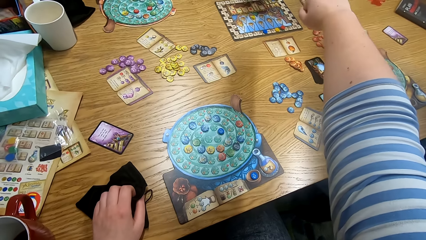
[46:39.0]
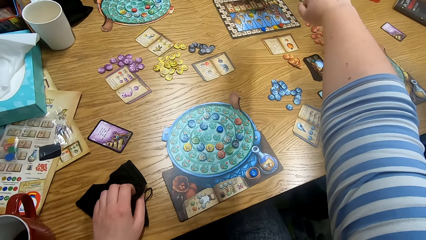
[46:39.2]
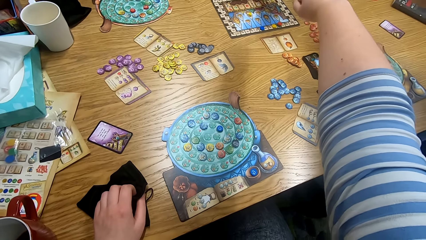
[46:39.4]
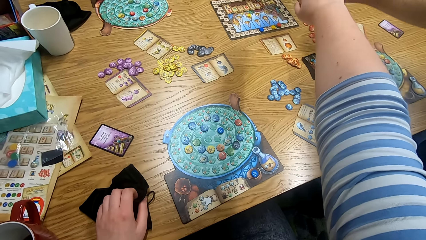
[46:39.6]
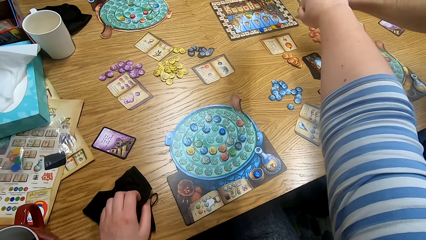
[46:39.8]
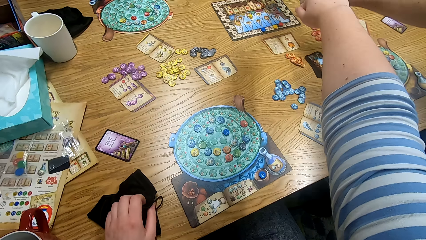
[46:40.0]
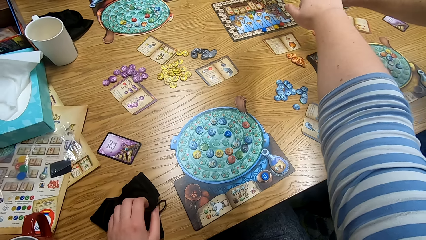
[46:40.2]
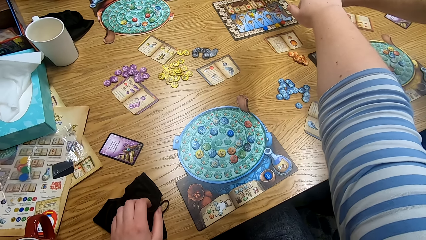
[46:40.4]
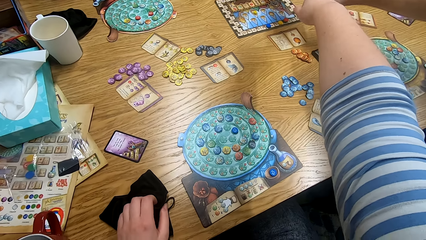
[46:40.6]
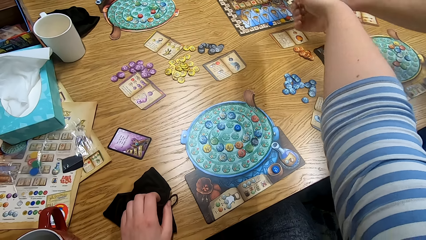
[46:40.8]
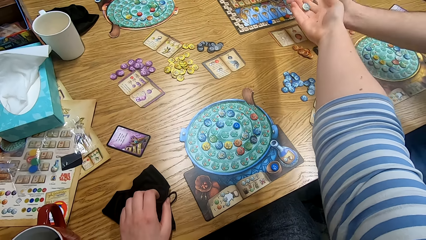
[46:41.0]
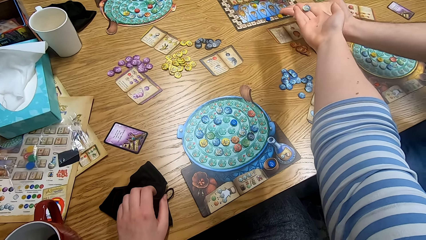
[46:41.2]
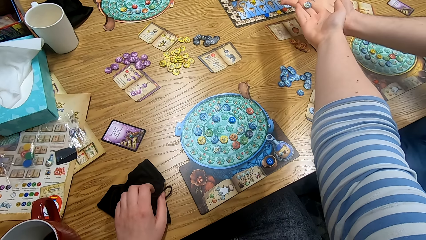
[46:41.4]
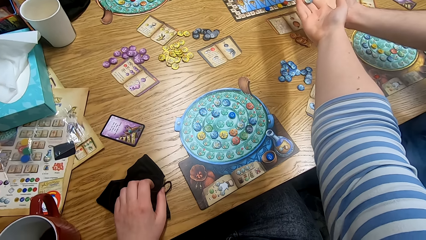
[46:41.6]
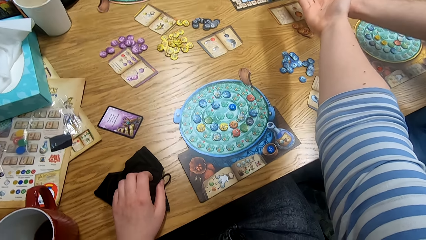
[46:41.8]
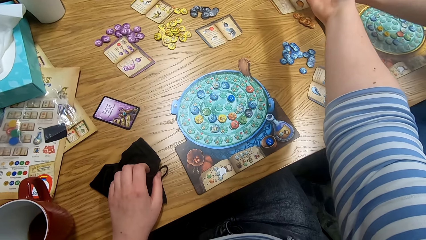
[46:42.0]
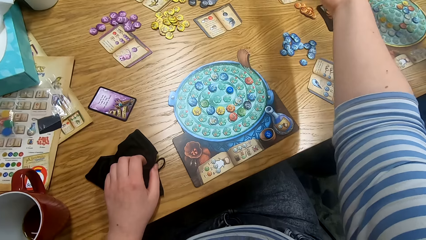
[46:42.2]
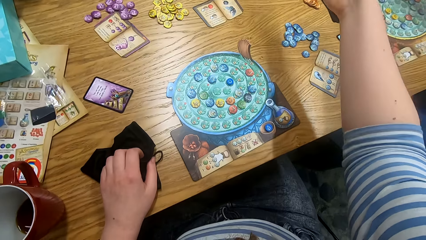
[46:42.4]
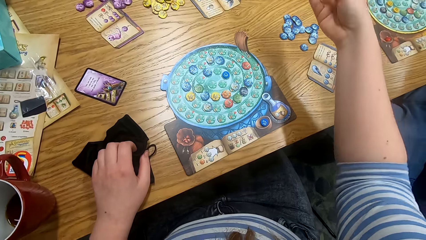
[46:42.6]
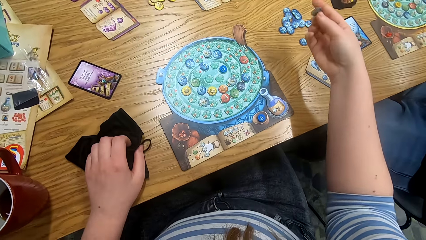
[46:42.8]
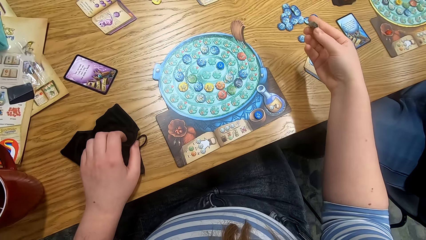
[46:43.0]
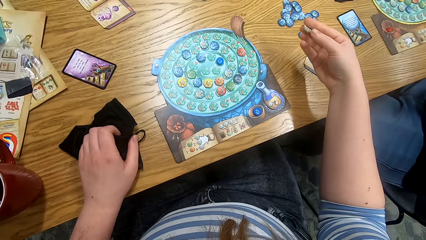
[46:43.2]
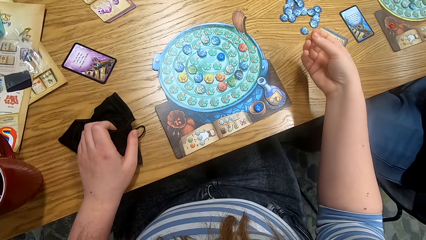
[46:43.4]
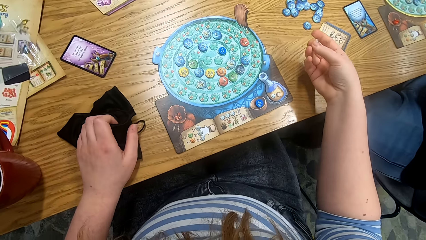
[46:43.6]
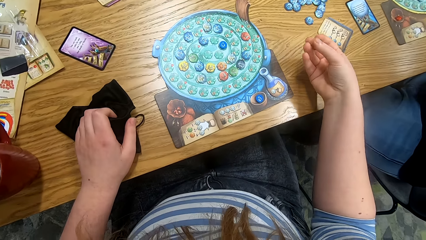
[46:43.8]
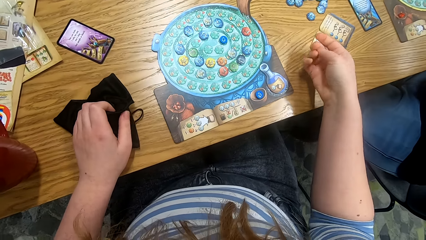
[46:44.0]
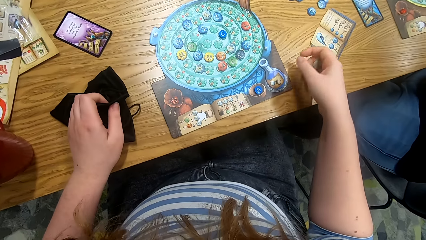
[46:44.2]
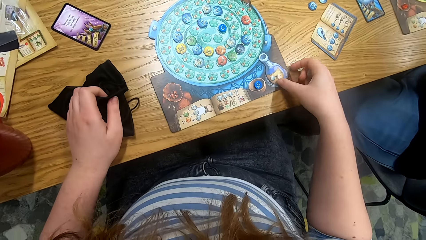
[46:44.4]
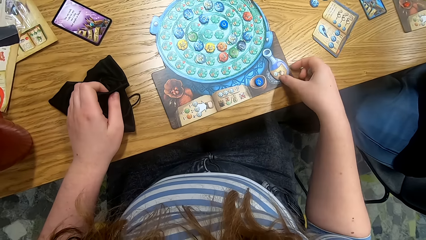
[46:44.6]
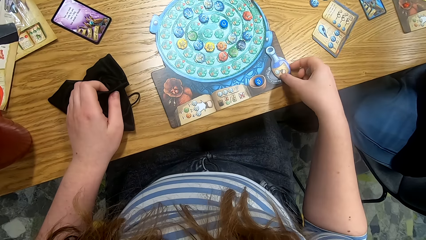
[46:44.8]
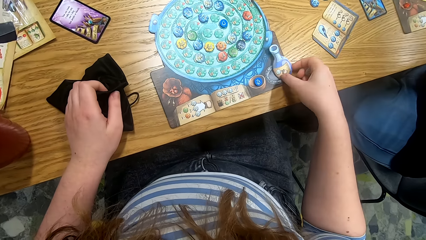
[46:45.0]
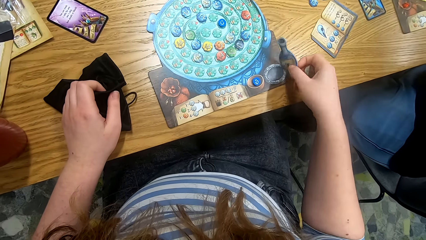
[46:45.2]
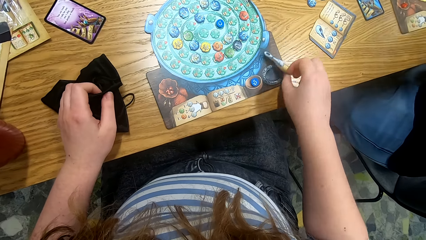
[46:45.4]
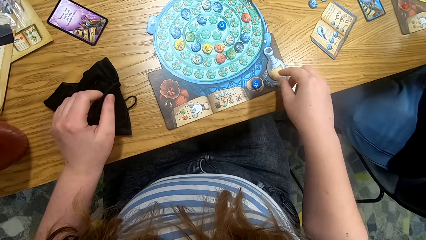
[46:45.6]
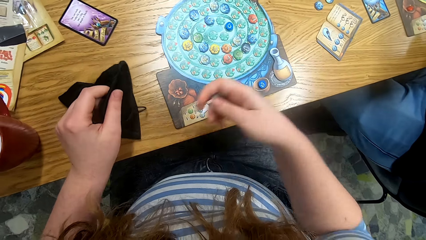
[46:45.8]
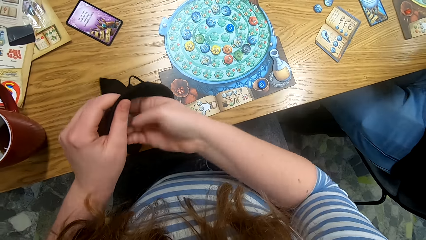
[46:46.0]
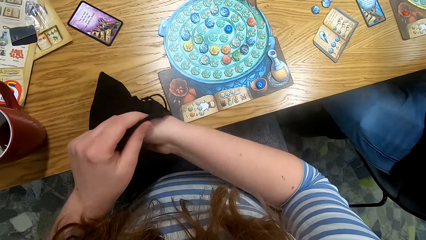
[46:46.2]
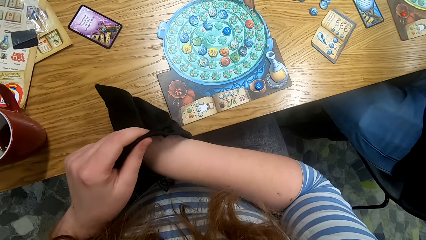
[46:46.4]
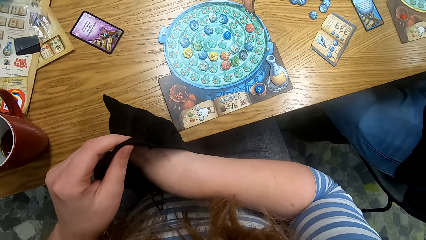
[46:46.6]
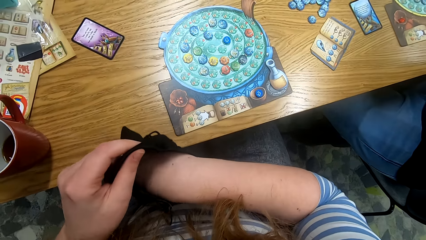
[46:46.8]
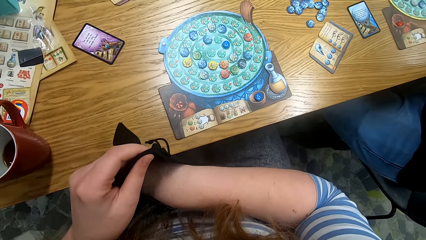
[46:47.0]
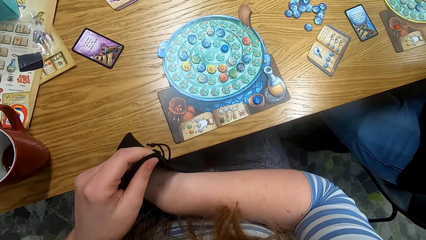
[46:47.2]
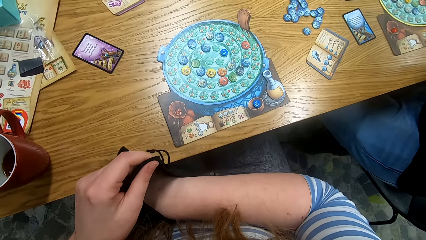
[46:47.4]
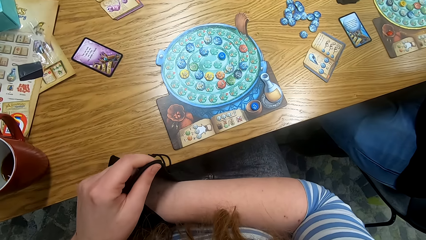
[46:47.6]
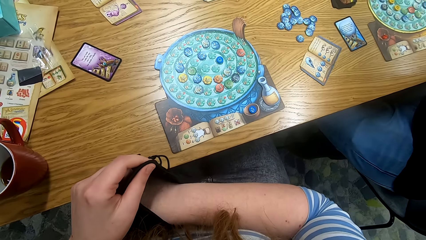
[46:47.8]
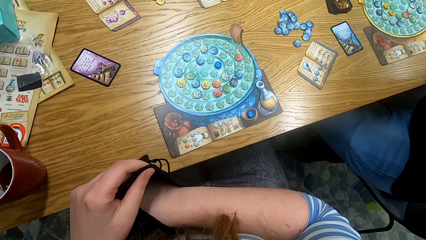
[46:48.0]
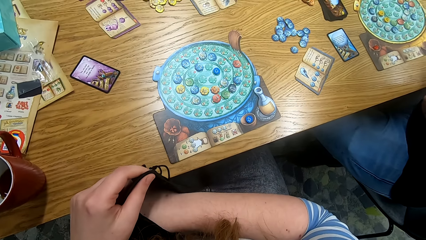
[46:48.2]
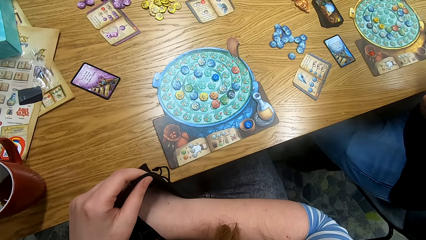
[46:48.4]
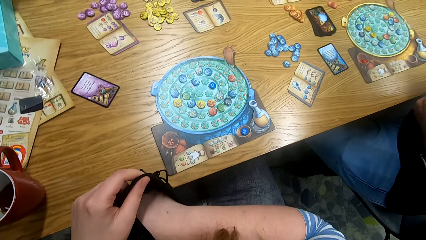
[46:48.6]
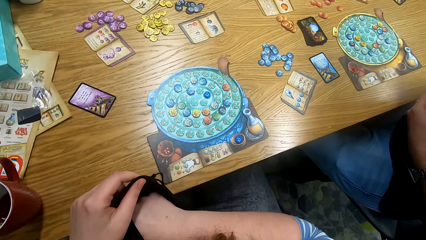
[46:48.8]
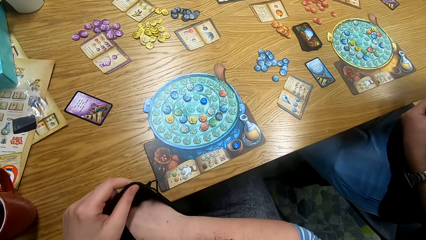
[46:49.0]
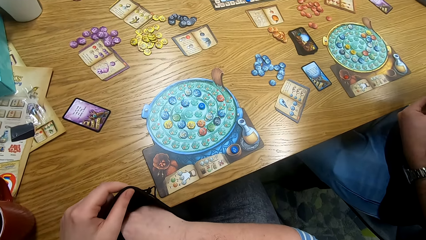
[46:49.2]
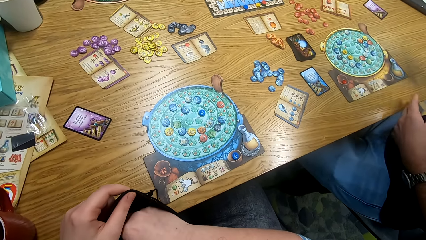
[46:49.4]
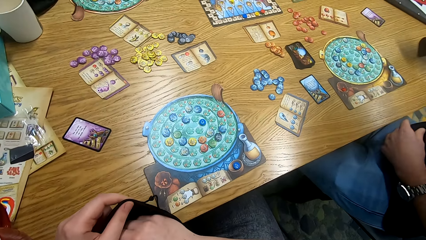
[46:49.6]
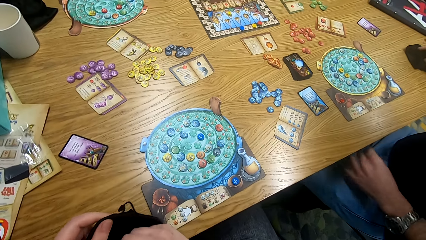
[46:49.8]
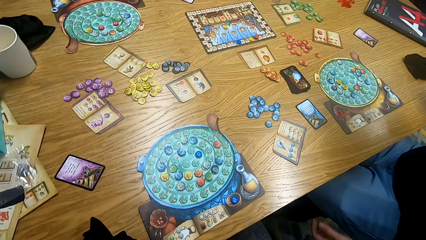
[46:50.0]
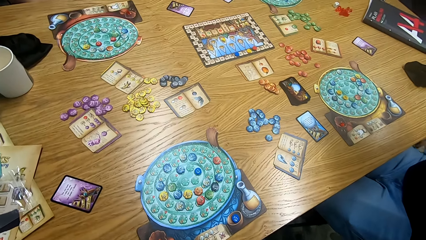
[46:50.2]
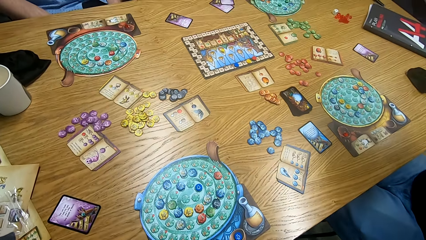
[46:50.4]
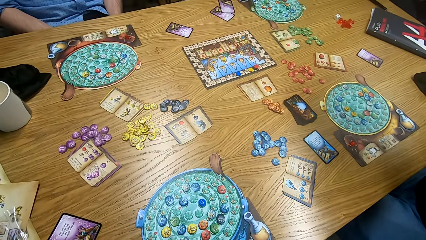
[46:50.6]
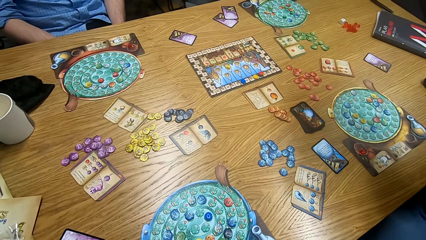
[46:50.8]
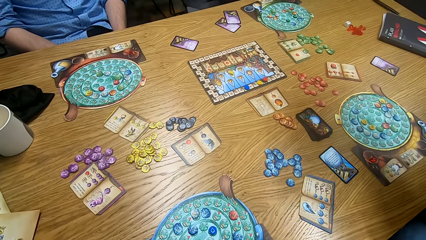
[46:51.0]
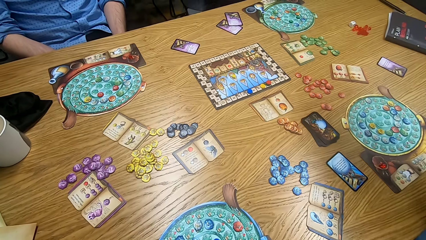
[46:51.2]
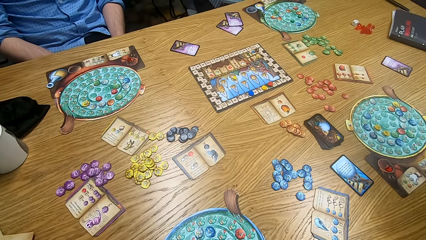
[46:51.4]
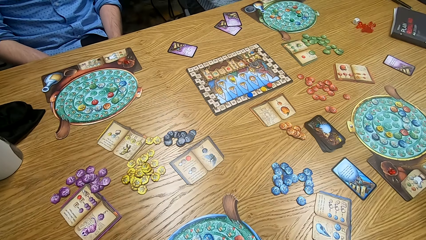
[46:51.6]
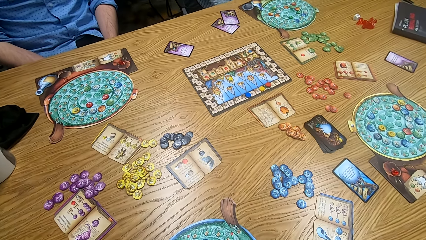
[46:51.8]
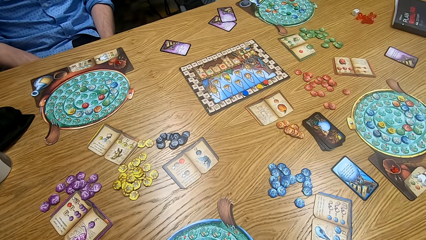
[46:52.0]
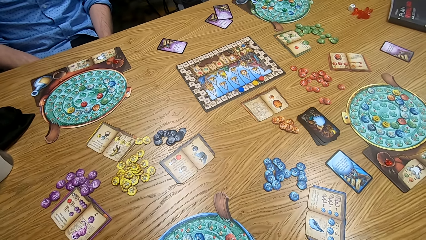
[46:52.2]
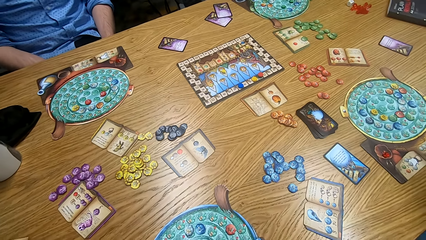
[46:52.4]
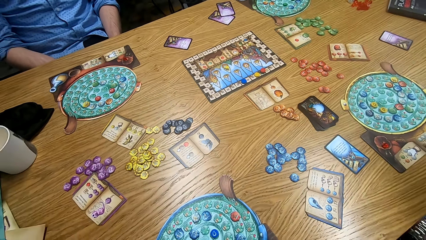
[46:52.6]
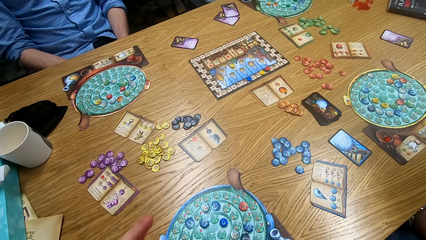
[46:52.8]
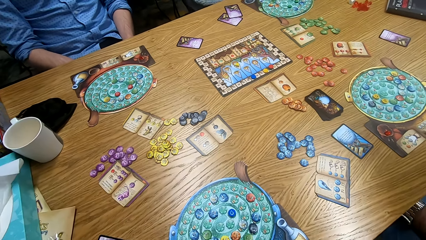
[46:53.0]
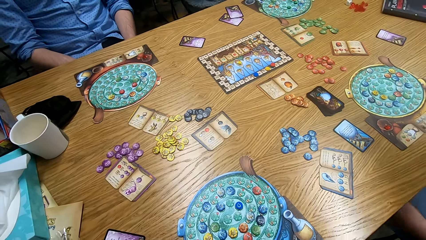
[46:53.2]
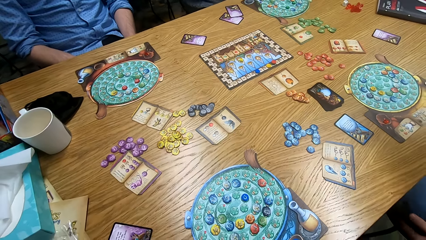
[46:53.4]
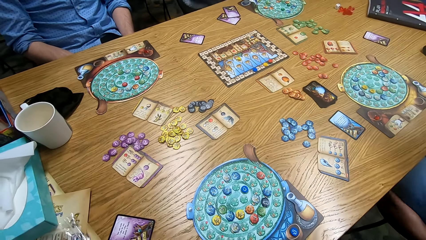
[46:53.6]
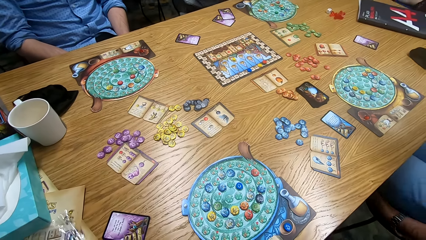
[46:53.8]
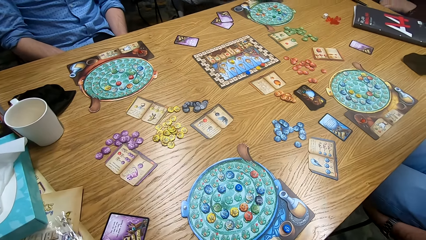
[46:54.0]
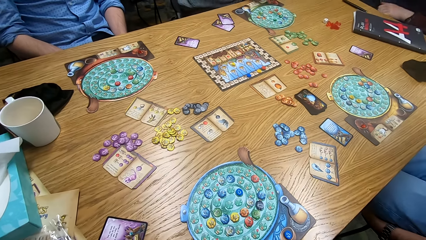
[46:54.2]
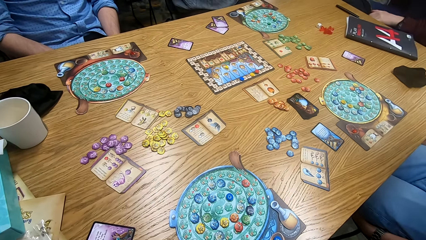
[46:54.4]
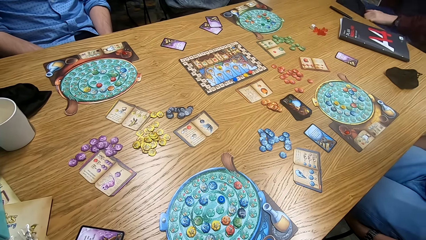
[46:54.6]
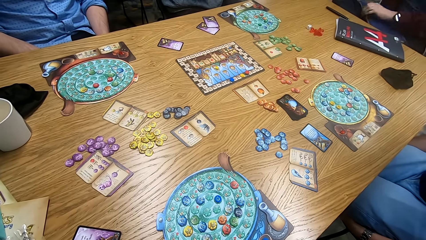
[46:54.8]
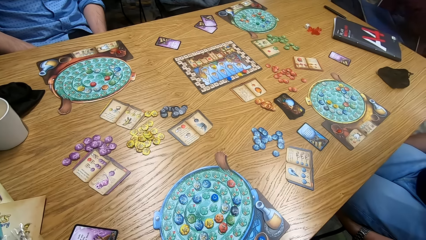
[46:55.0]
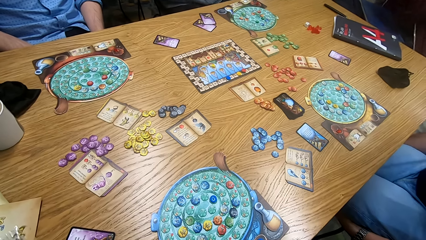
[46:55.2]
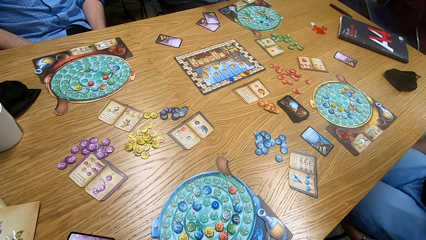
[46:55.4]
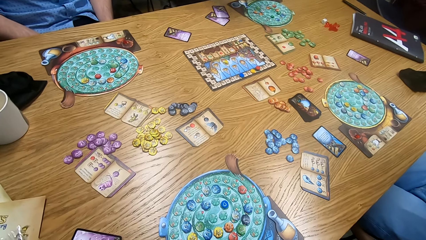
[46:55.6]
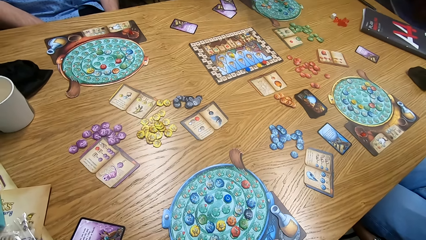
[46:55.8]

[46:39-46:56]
A man stretches the right hand and holds his hand in the middle of the table. The camera wearer unfolds the fist. The man unfolds the fist. The camera wearer shows the token in his hand. The man shows the token in his hand. The camera wearer turns the paper on the board. He dips his right hand in the bag. He looks around.
